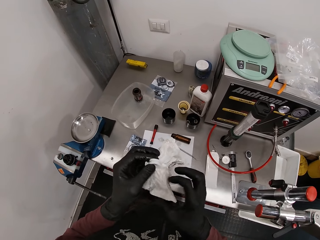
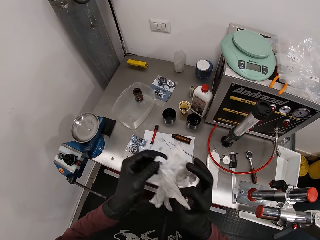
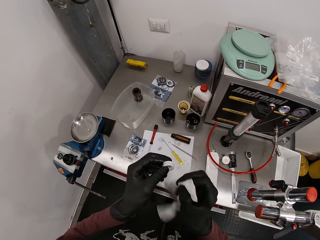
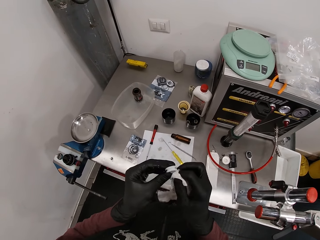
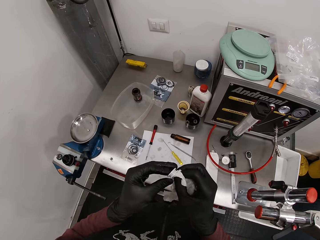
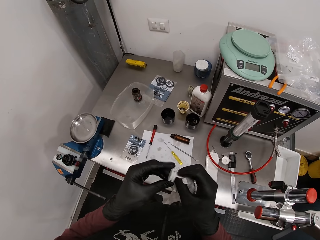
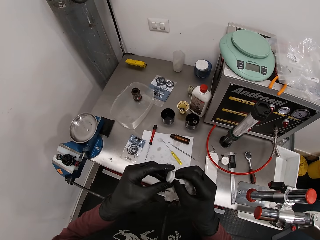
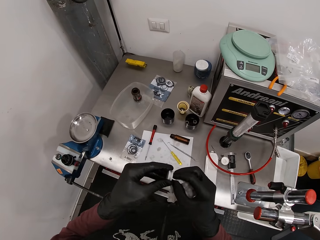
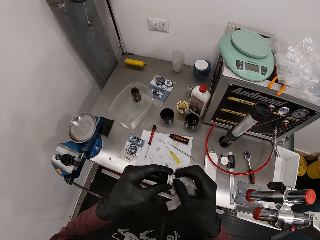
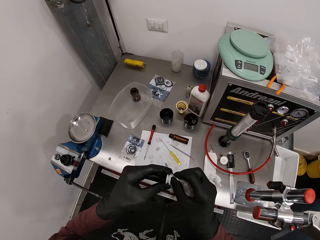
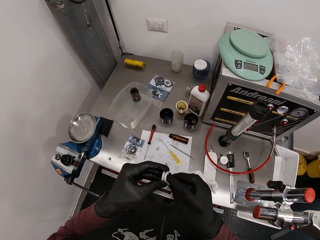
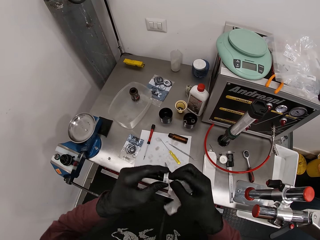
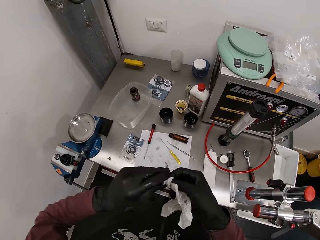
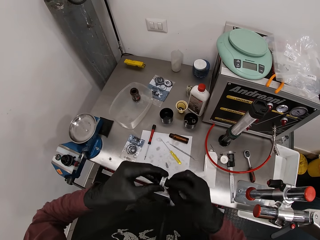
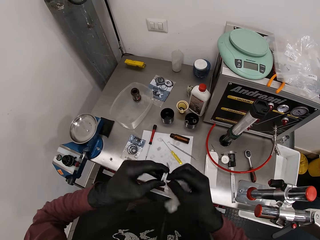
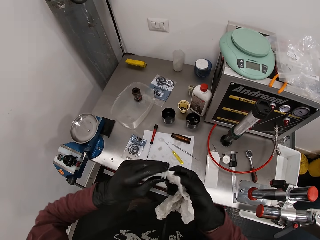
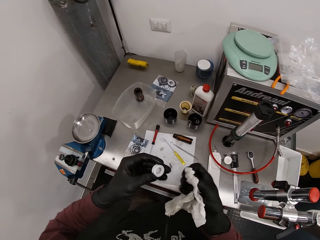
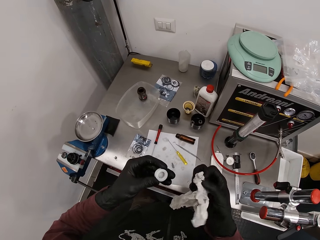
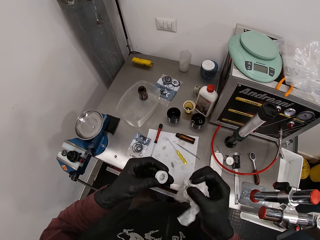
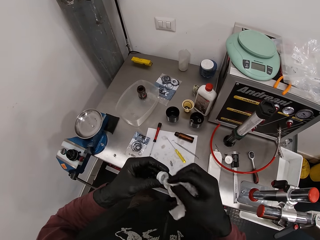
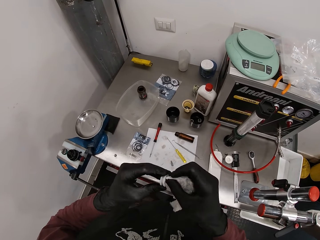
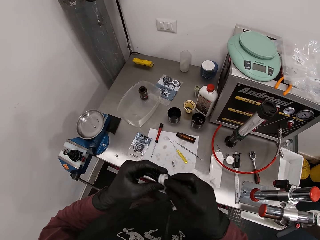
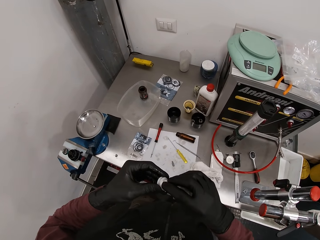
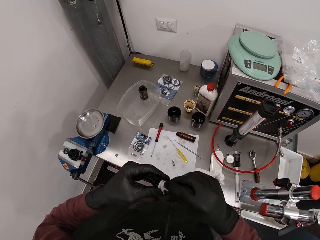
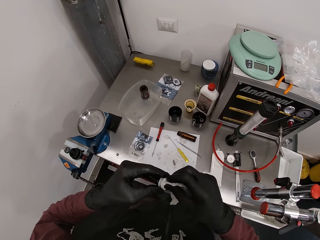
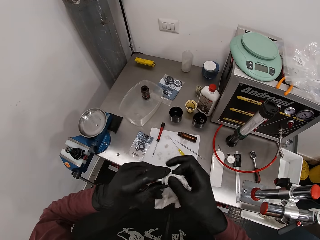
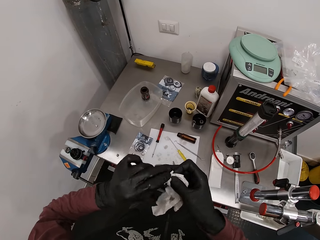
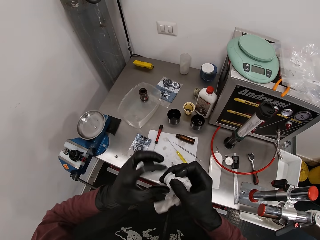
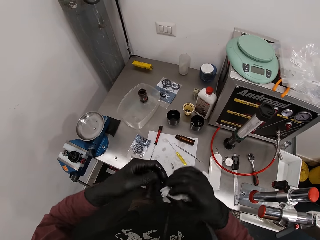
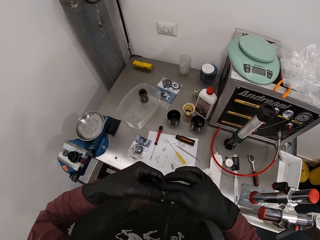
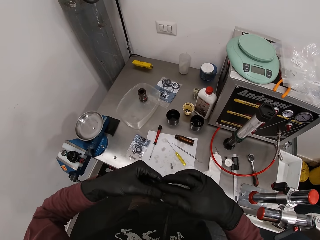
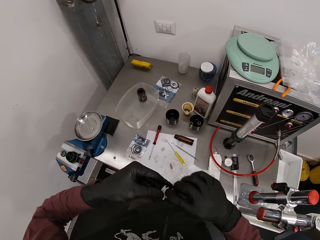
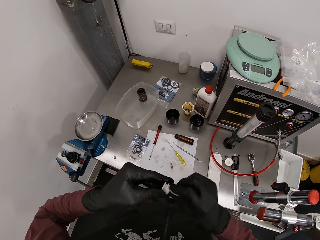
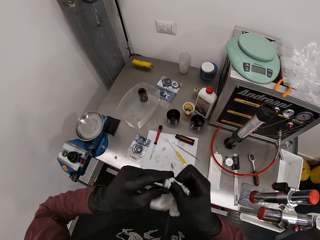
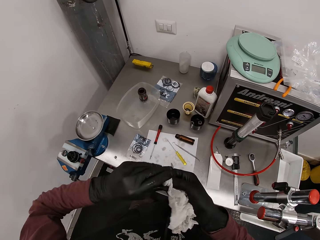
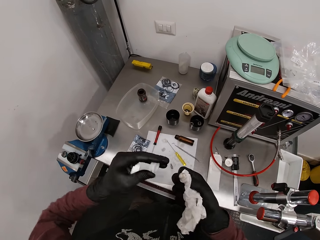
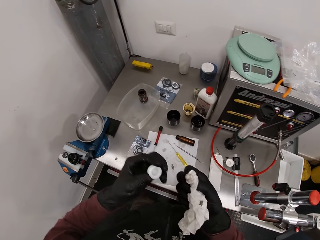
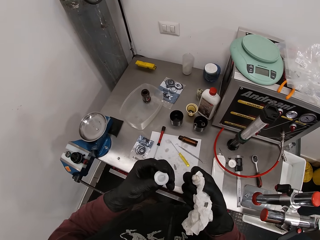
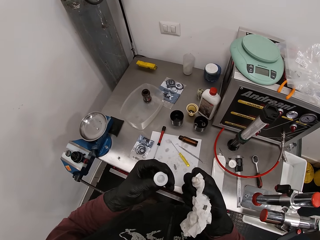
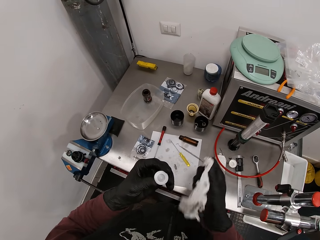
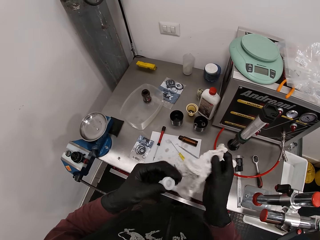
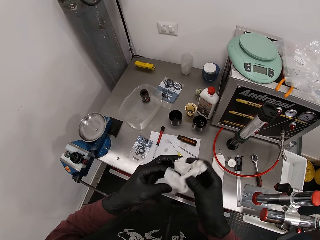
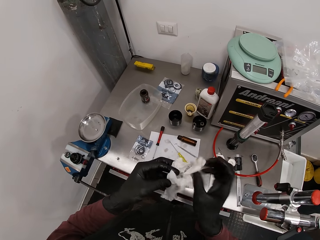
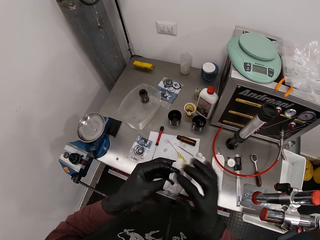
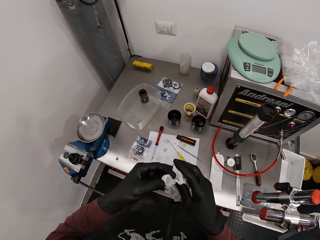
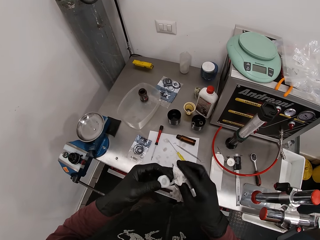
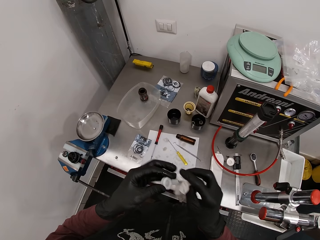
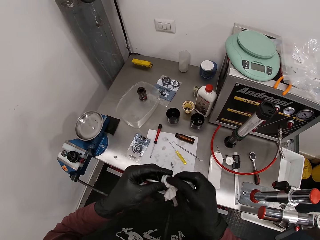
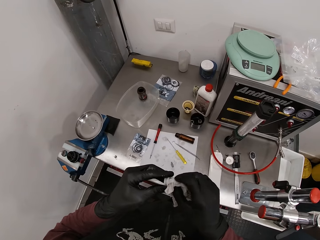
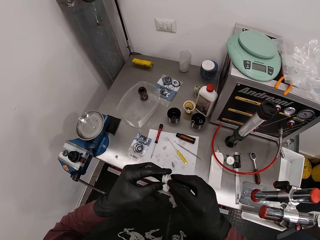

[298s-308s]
The camera wearer transfers the rubber nut from his right hand to his left hand. He holds the tissue with his right hand. He cleans the rubber nut with the tissue in his right hand.

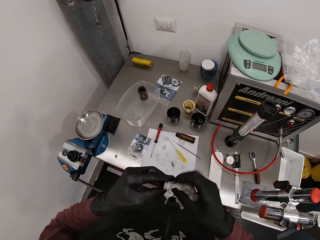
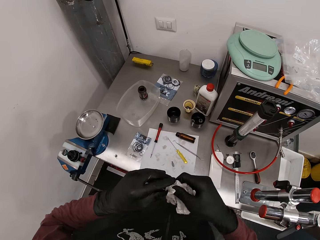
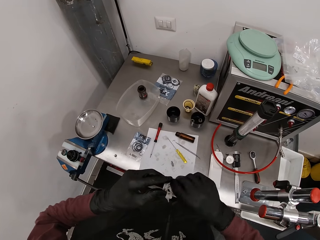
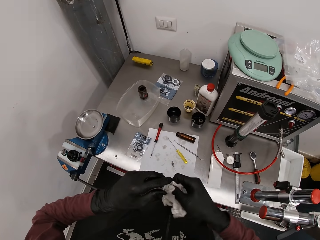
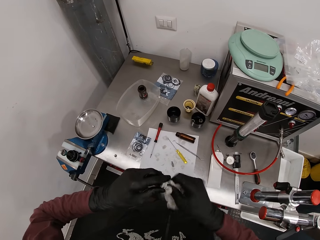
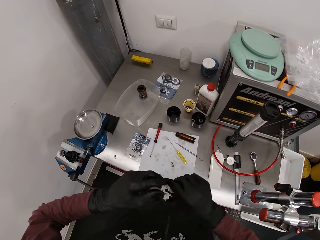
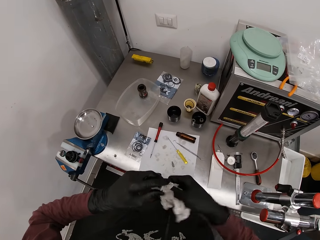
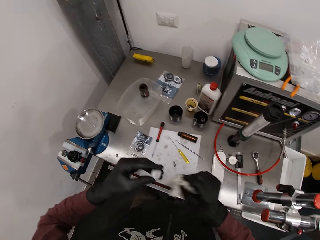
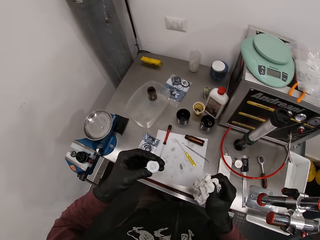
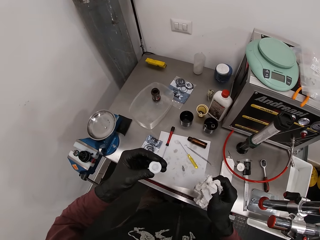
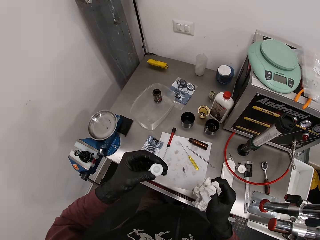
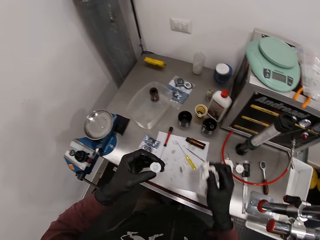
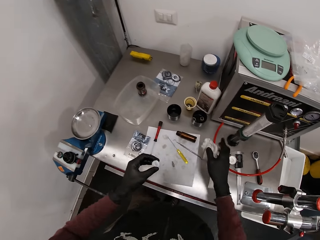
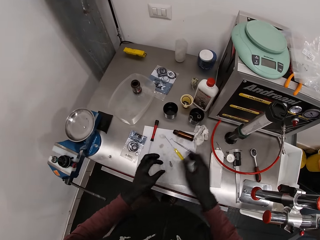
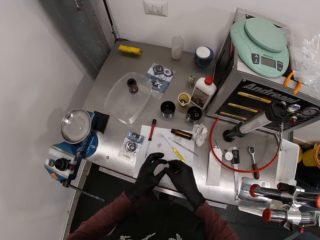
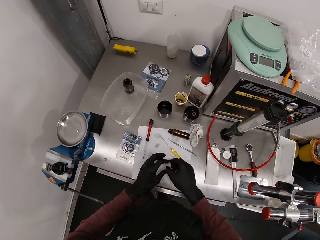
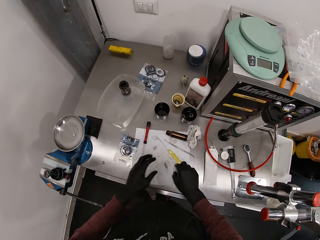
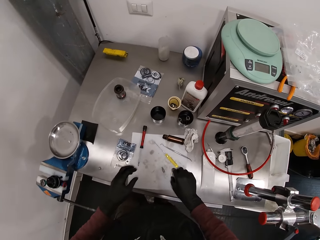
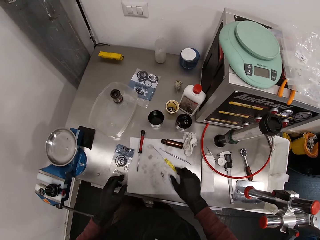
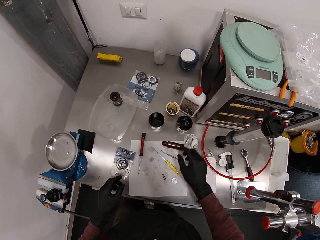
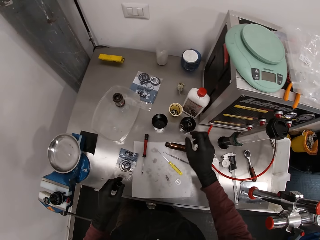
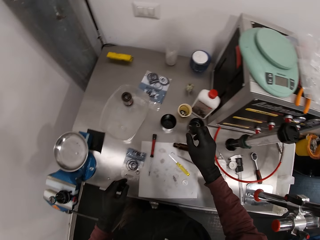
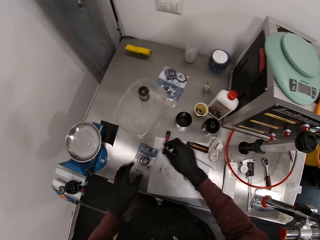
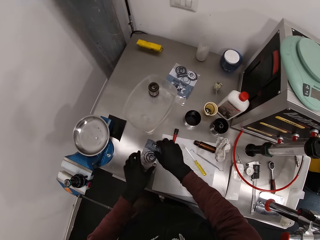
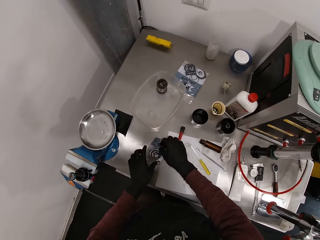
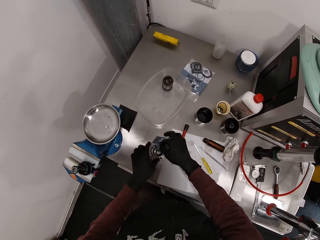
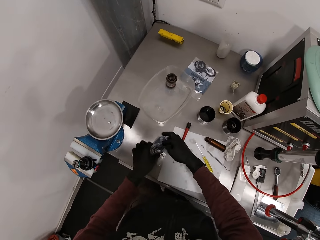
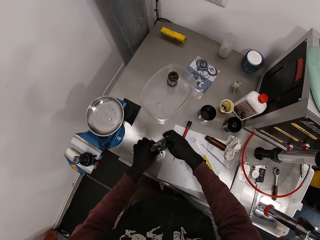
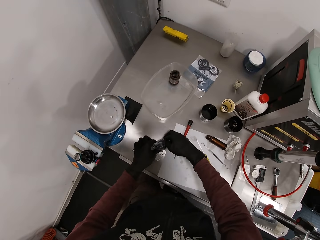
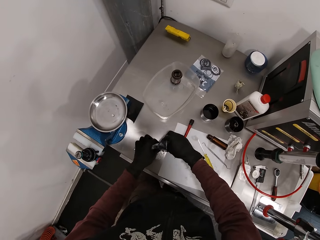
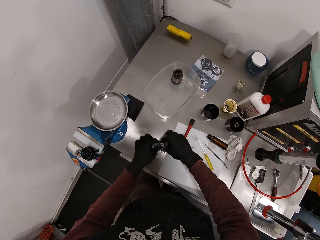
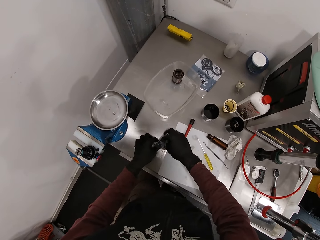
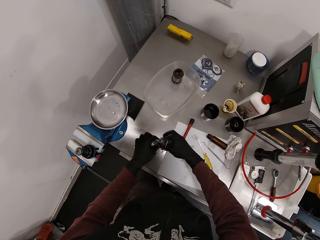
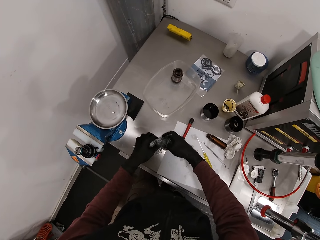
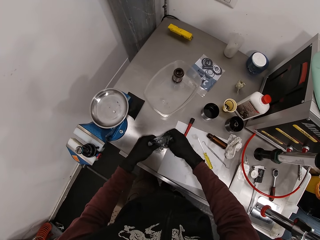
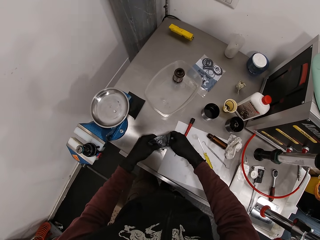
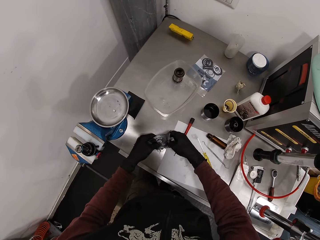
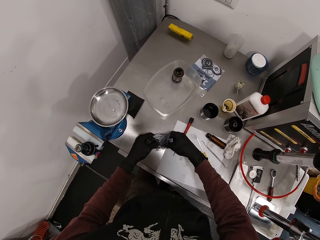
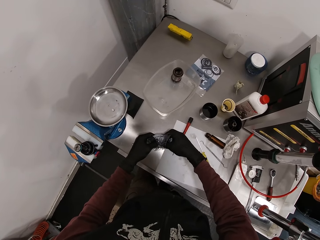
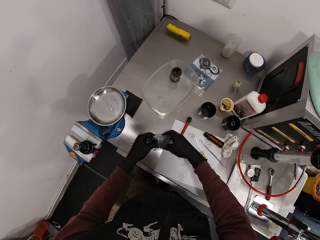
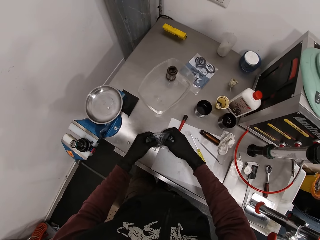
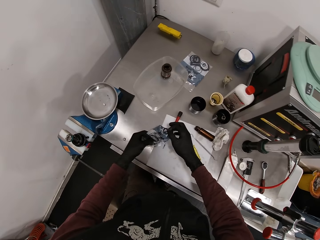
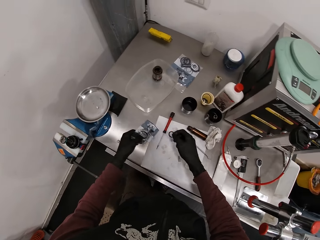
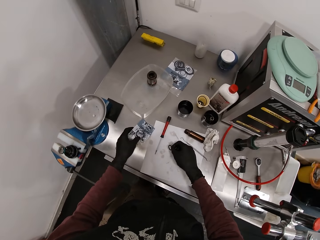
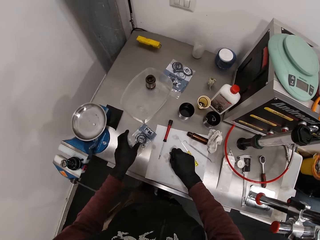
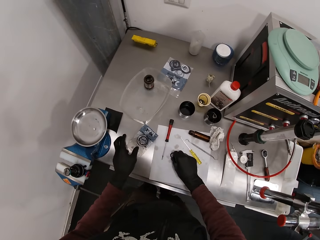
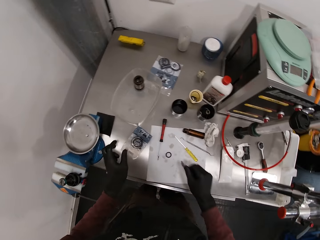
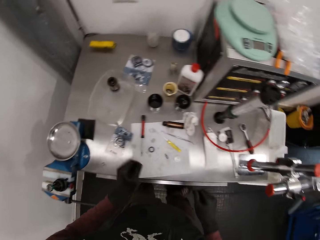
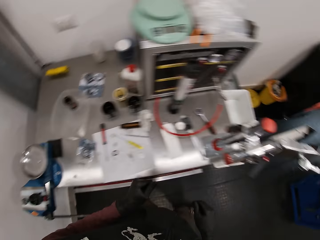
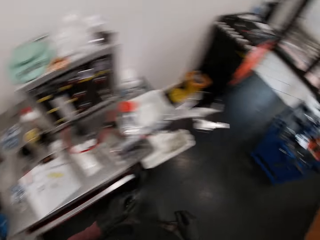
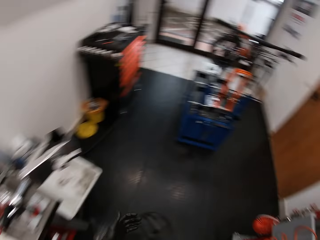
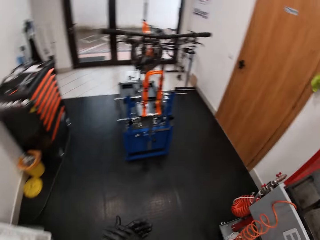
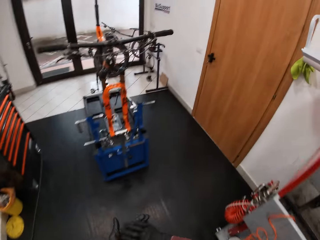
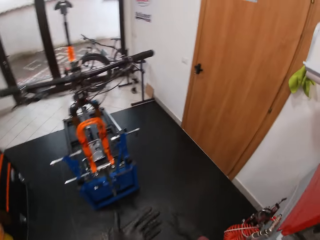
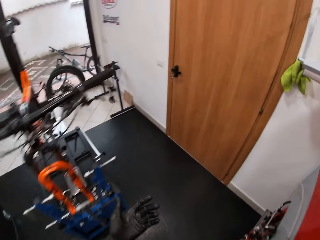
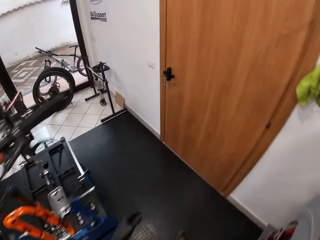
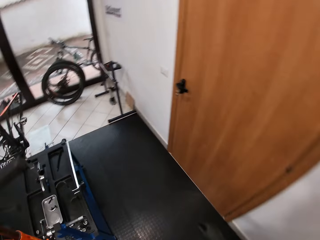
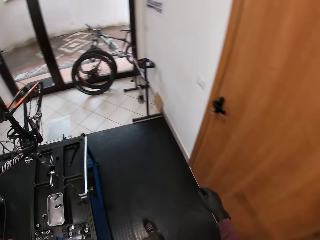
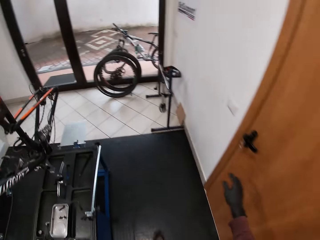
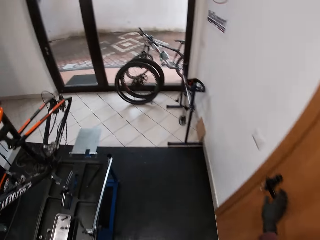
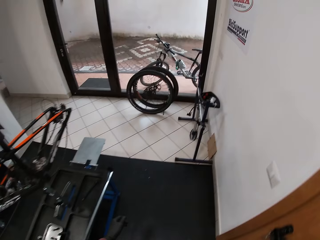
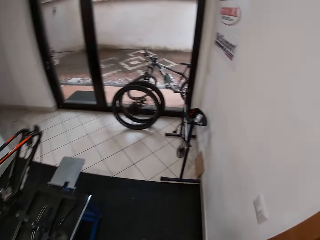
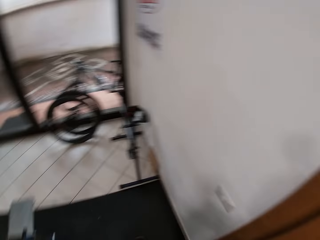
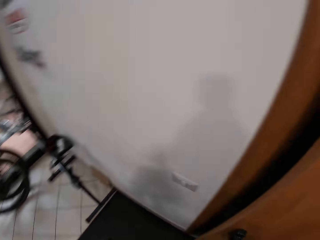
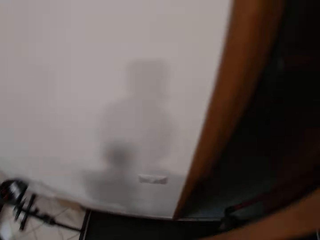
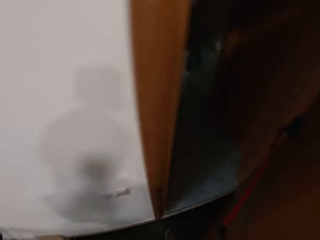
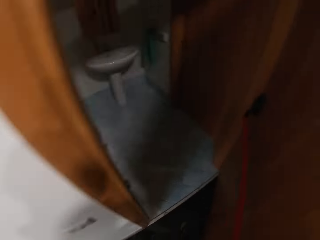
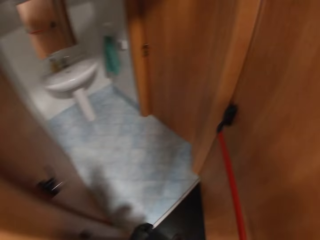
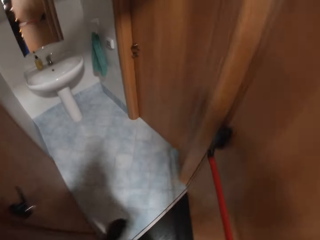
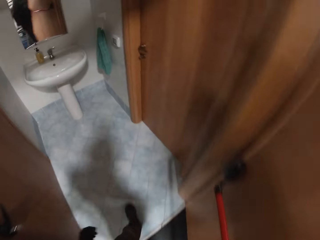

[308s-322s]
The camera wearer places the tissue on the table with his right hand. He transfers the rubber nut from his left hand to his right hand. He places the rubber nut on the table with his right hand. He takes a rubber rim from a sachet on the table with his right hand. He places the rubber rim on the table with his right hand. He walks from the table towards a door. He rubs both hands together. He opens the door with his right hand.
